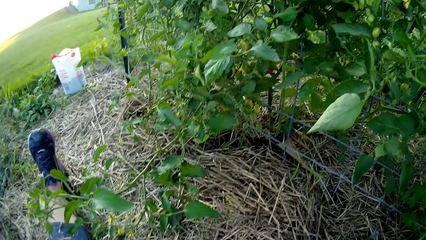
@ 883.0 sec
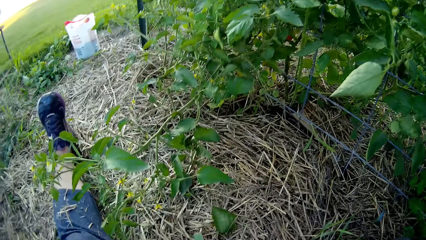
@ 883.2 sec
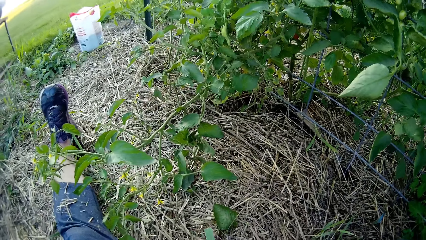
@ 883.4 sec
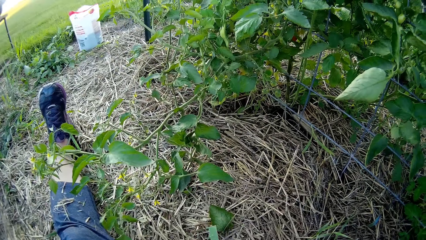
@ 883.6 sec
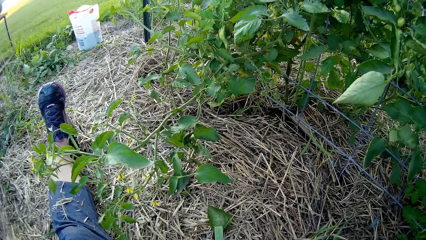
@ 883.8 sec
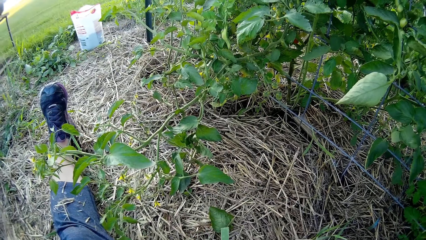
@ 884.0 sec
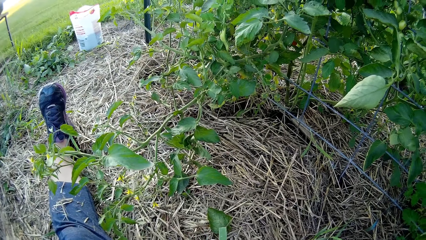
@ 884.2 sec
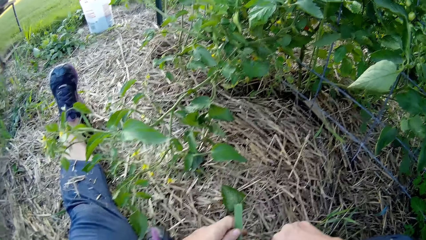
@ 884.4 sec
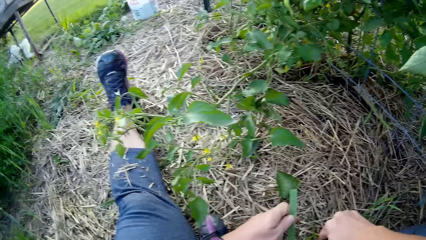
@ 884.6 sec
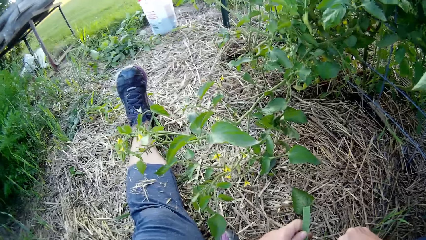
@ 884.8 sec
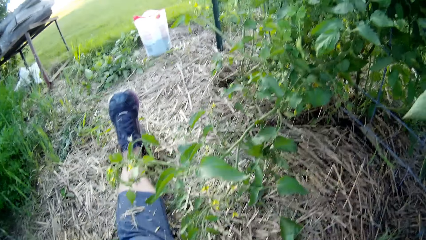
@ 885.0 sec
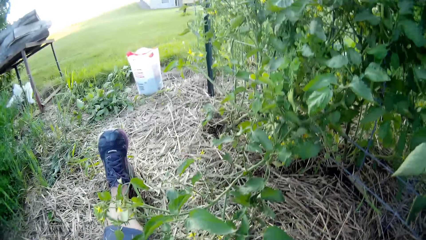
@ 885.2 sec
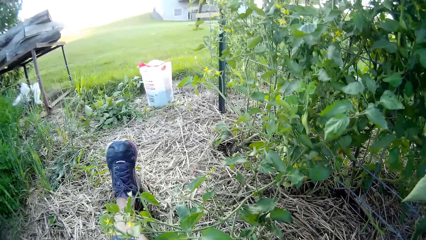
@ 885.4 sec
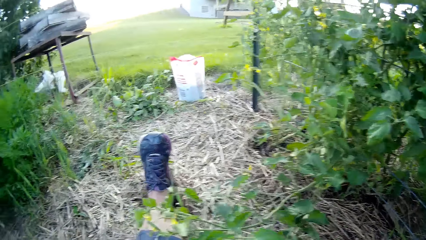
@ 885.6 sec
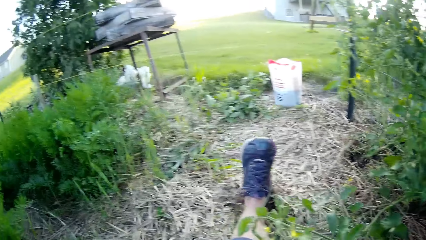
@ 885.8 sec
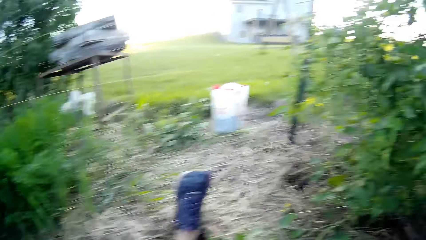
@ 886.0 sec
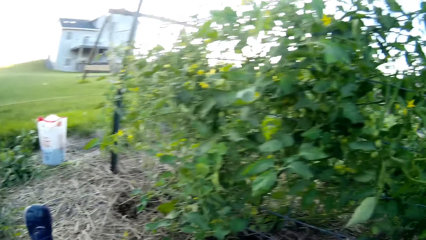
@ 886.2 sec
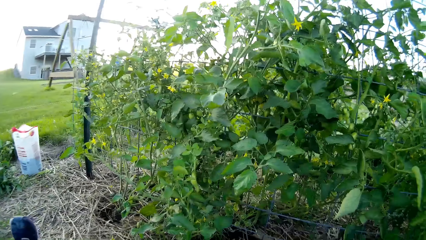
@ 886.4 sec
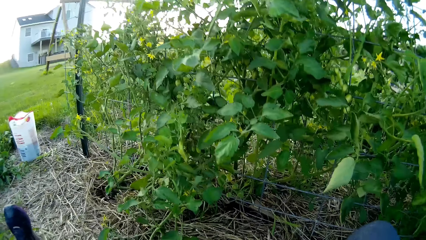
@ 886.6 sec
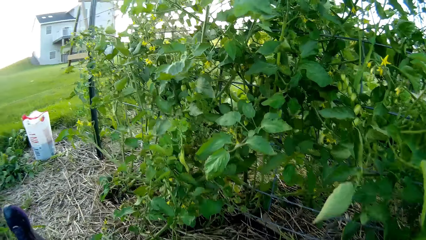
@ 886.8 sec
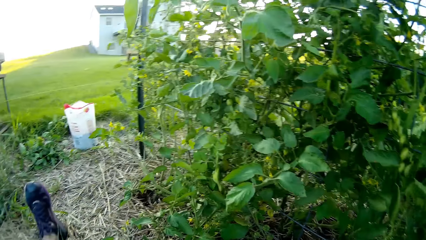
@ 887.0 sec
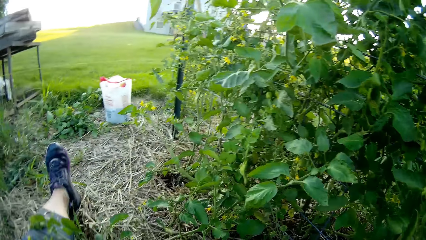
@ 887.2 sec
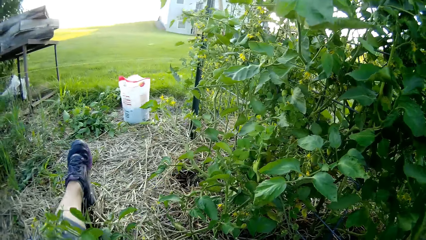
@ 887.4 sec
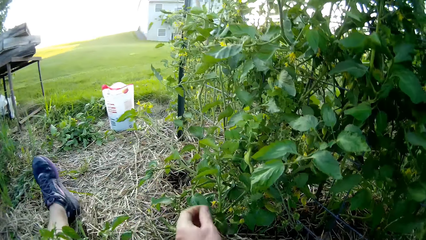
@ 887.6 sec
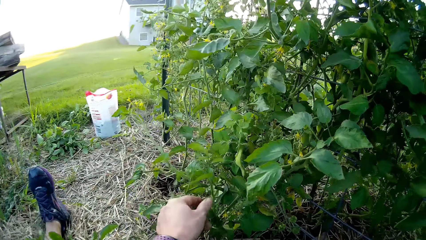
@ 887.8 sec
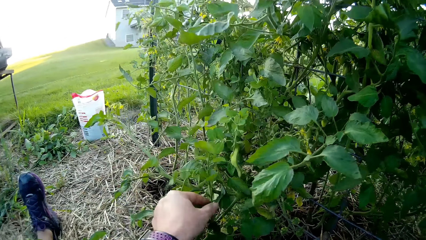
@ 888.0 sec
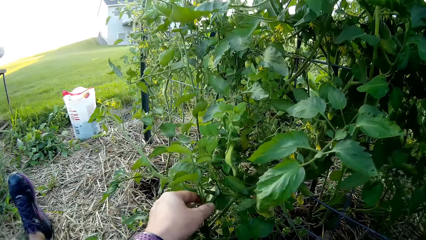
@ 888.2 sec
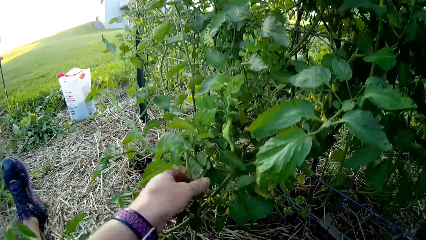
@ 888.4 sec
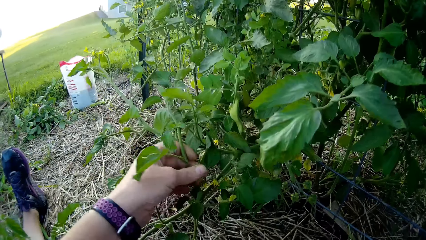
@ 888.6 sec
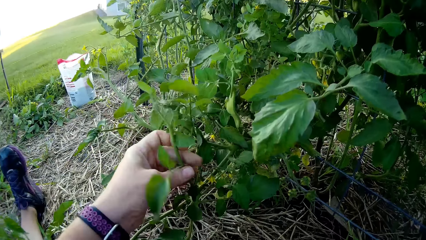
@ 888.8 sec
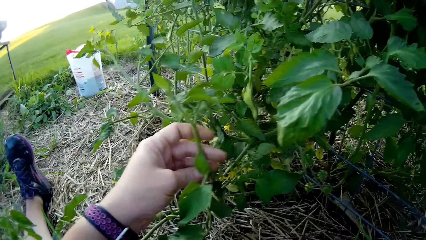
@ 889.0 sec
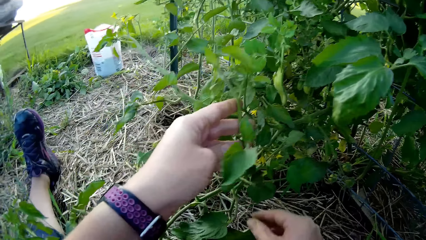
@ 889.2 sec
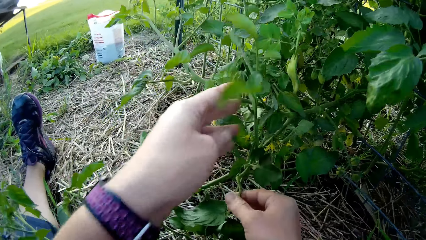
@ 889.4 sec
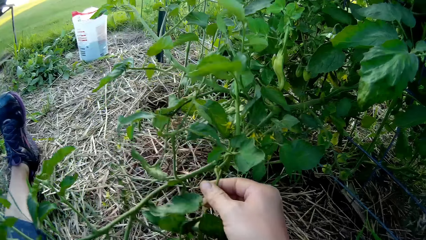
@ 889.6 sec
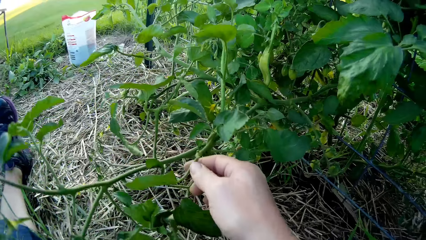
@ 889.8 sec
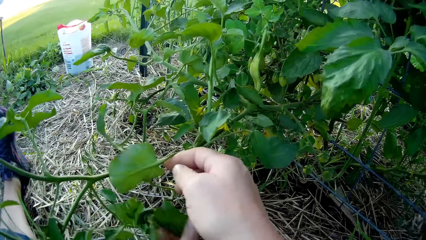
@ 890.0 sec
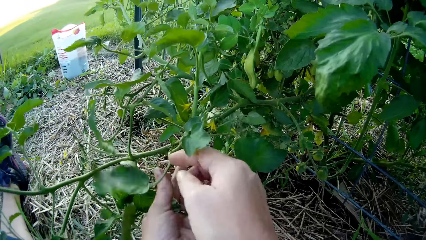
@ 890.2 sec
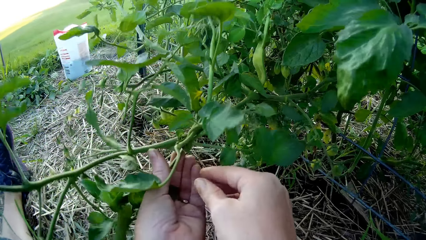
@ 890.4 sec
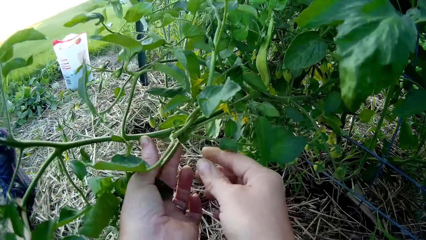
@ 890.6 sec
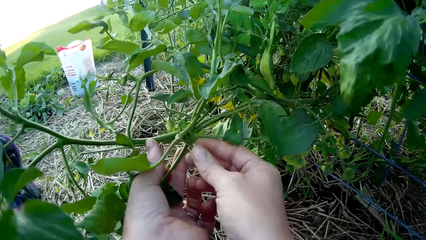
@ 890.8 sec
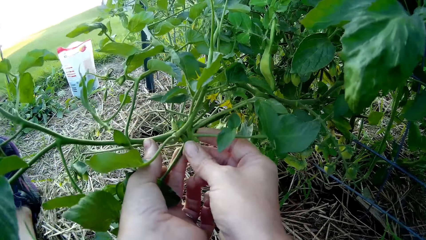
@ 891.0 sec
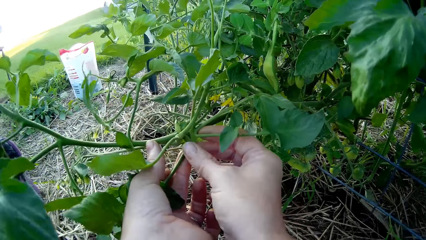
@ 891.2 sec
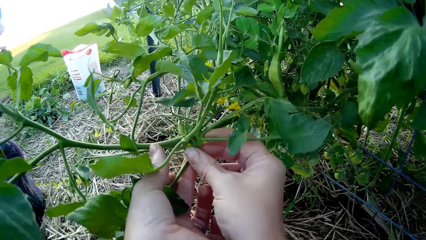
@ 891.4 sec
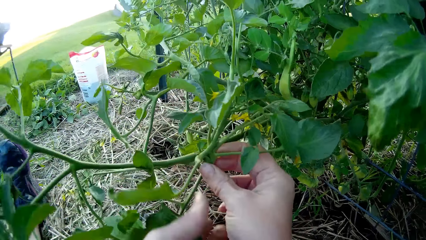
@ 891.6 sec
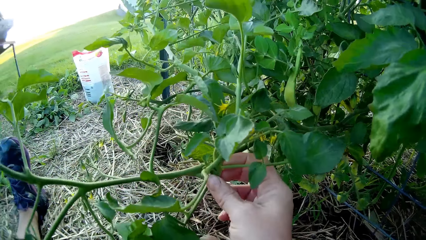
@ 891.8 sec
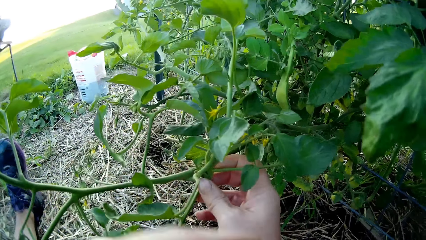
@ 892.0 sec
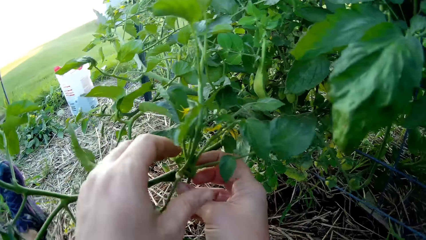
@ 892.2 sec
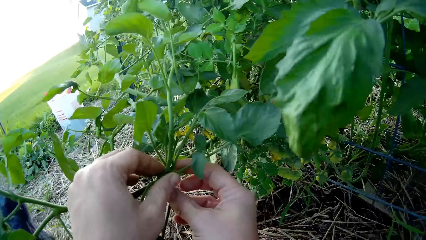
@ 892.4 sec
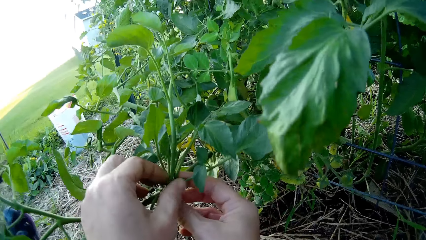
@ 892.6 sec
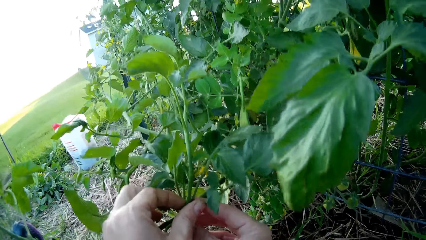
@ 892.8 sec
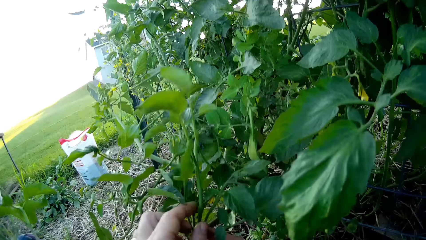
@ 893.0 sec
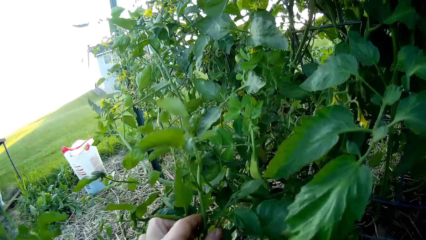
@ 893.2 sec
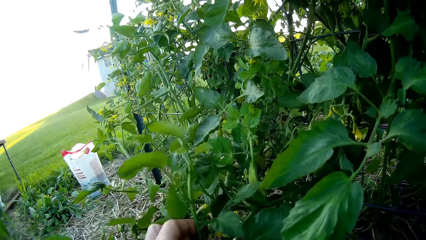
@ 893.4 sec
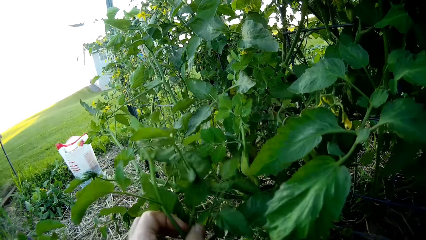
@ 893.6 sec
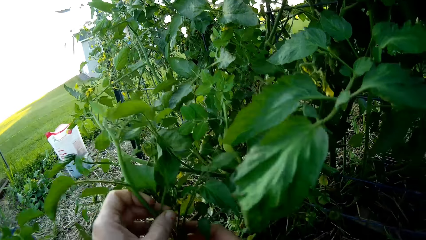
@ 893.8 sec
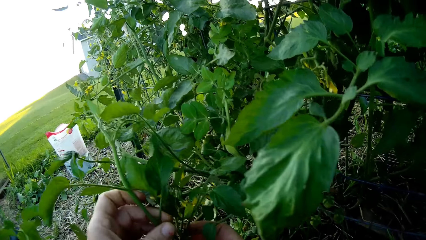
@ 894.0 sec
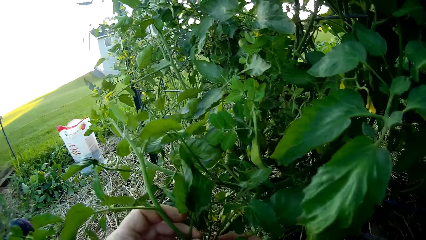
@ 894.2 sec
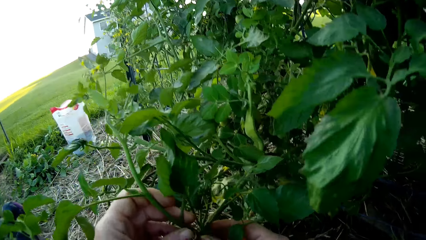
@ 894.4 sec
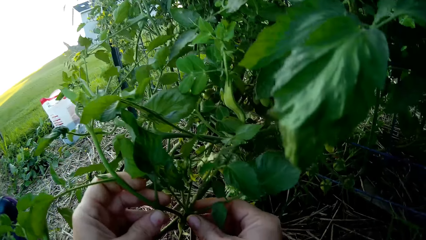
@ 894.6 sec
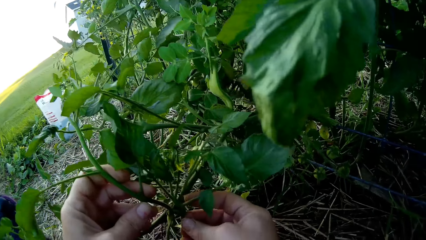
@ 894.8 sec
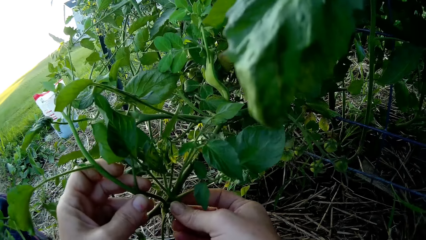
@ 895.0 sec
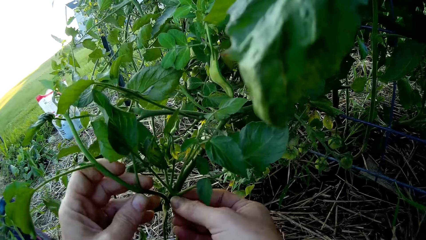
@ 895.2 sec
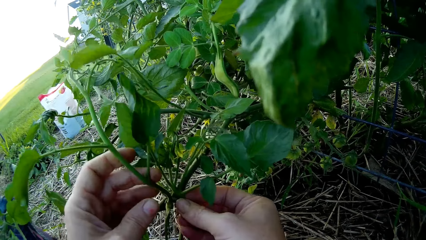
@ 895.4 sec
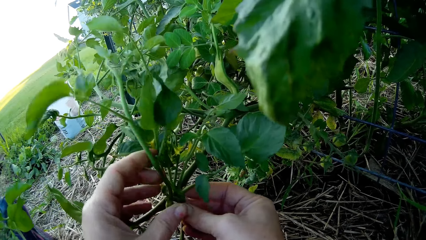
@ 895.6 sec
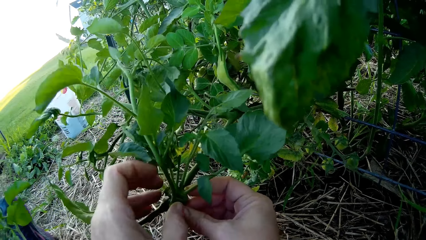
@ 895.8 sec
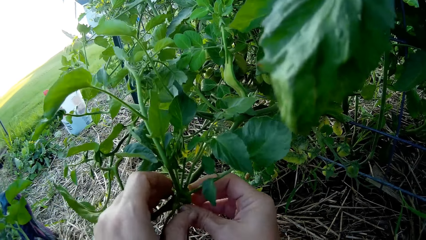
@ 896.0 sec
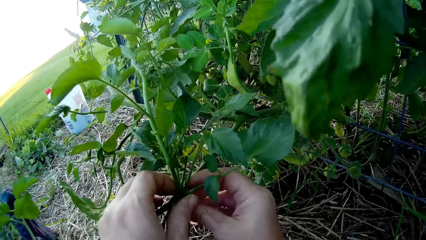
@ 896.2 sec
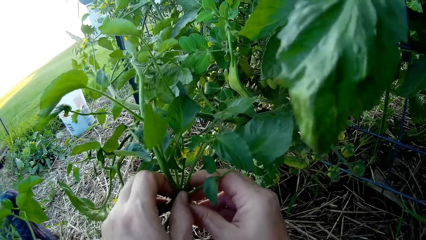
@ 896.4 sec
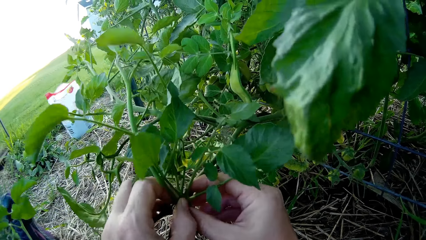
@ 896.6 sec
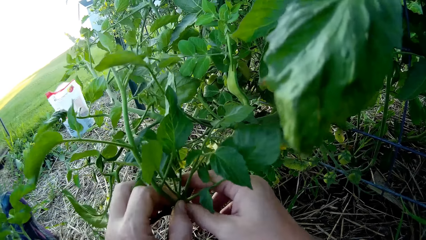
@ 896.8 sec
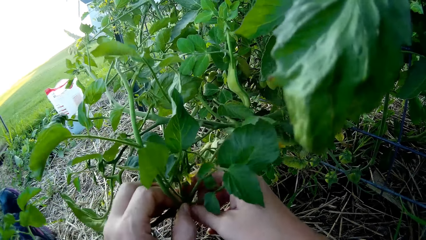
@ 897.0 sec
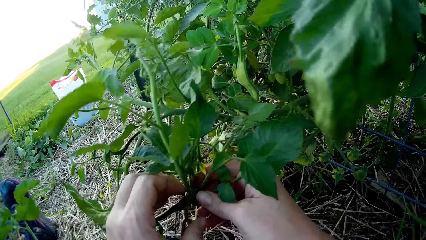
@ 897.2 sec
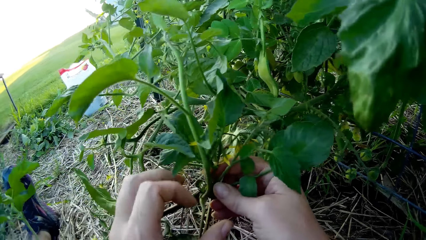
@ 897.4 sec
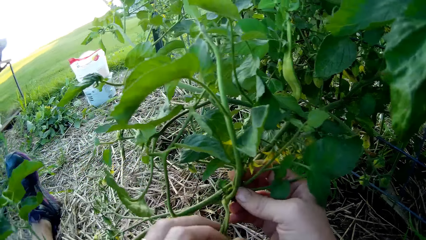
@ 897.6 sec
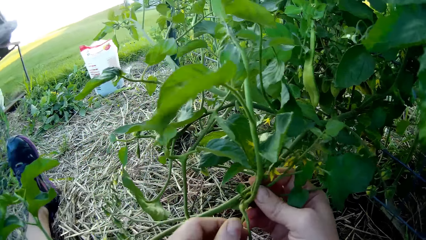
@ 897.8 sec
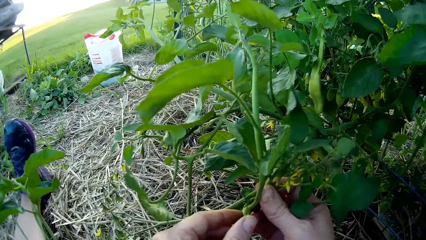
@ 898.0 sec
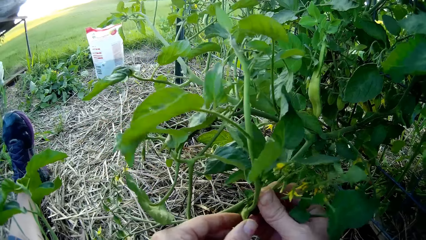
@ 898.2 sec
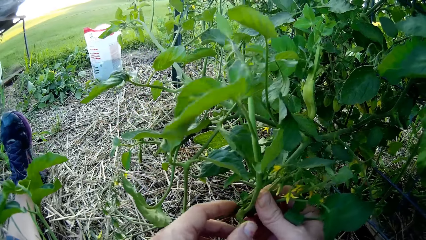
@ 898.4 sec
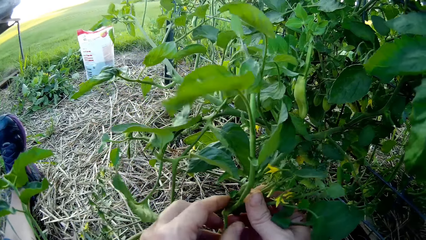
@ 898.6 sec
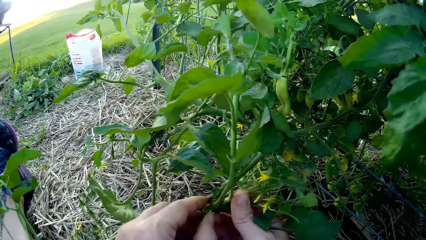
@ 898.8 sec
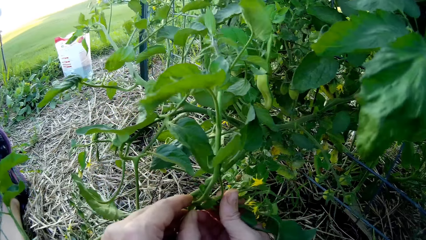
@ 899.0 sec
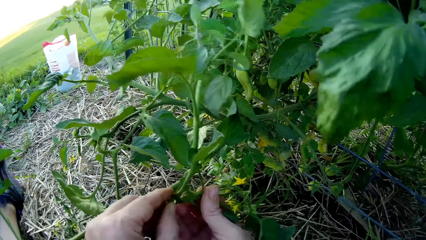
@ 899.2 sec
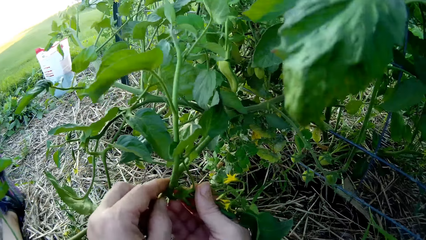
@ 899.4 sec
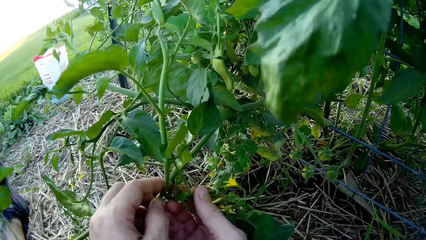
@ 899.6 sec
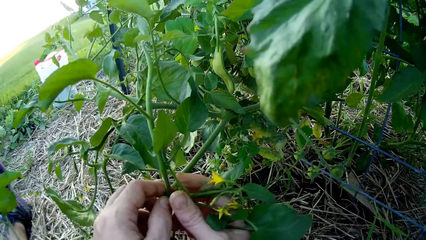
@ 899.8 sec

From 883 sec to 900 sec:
The camera wearer holds the sellotape. They cut the cello tape with the scissors. They touch the ground. They touch the plant.
